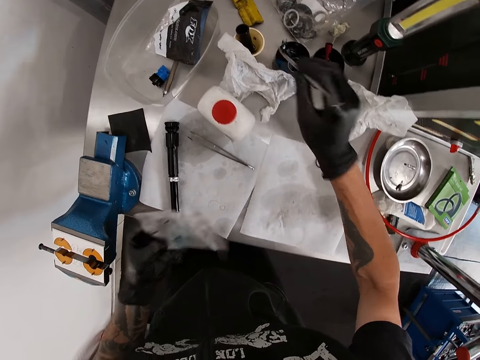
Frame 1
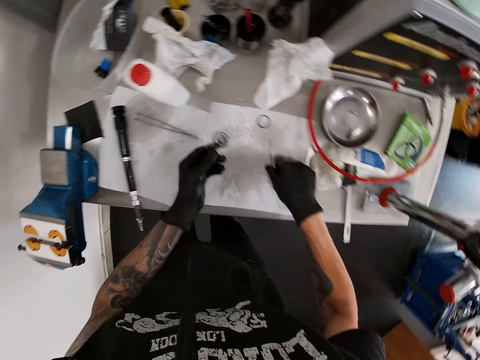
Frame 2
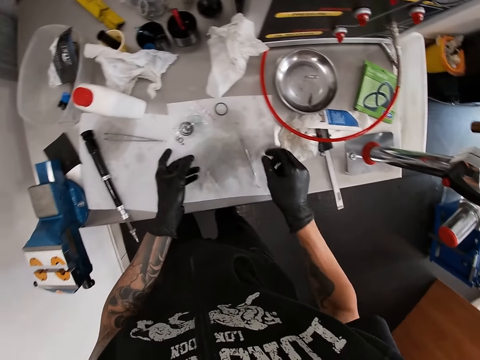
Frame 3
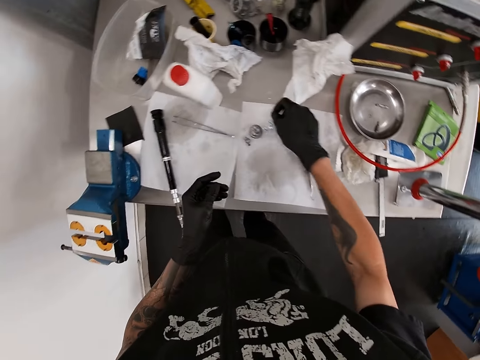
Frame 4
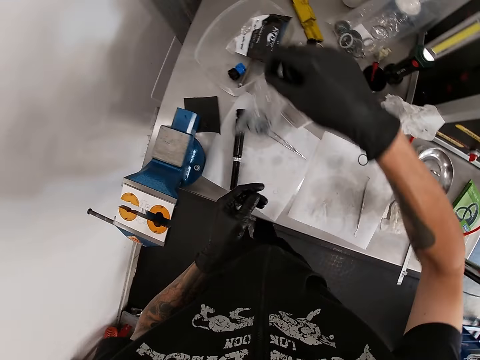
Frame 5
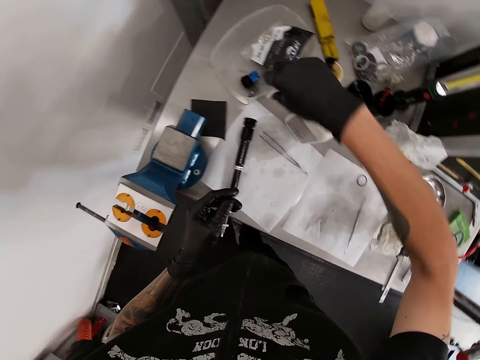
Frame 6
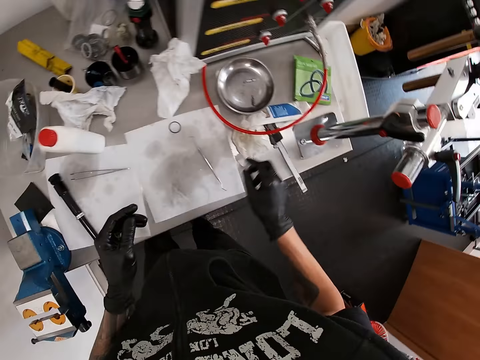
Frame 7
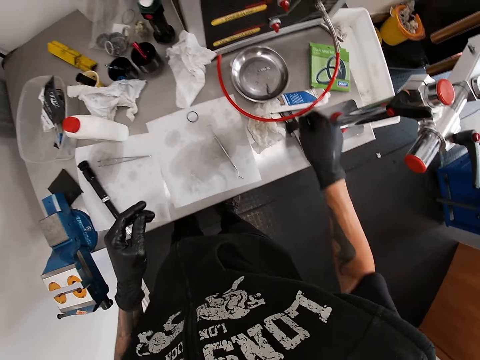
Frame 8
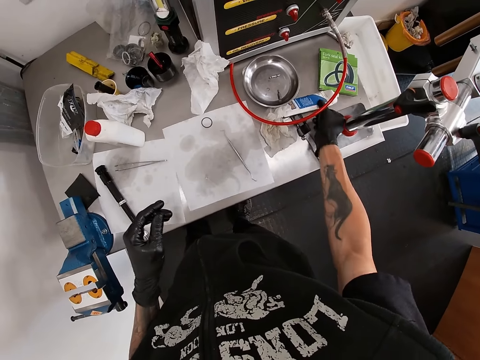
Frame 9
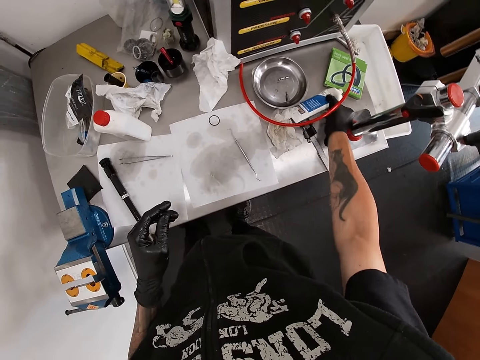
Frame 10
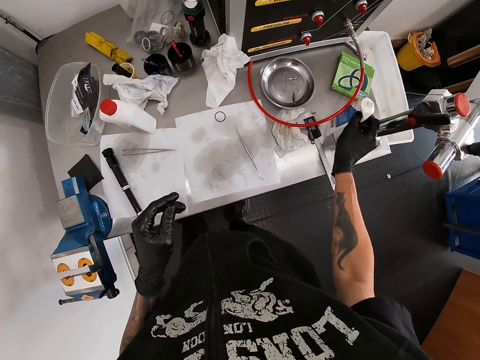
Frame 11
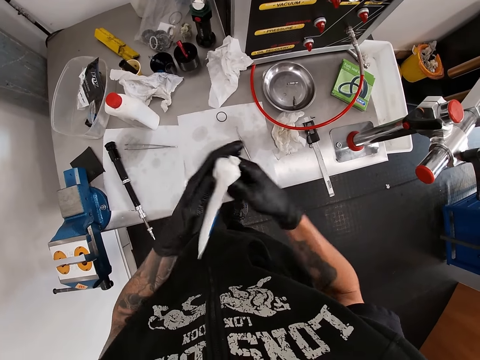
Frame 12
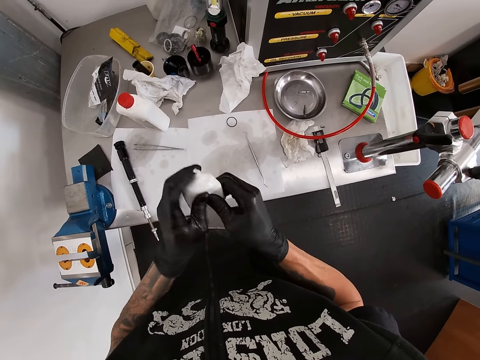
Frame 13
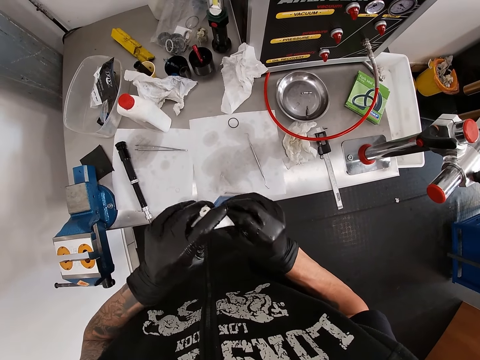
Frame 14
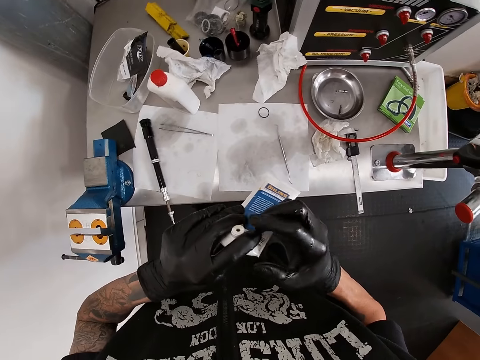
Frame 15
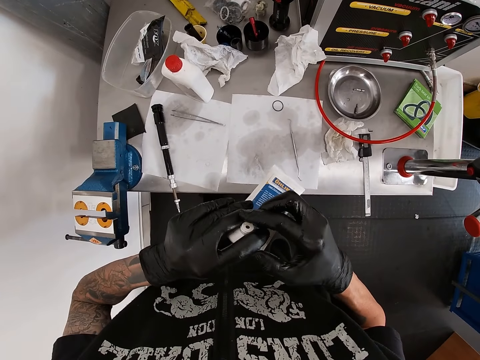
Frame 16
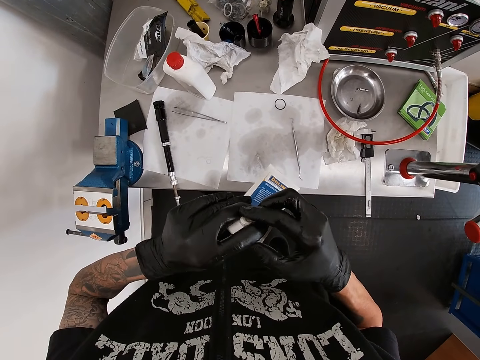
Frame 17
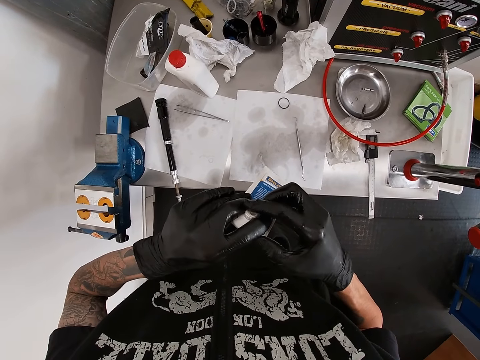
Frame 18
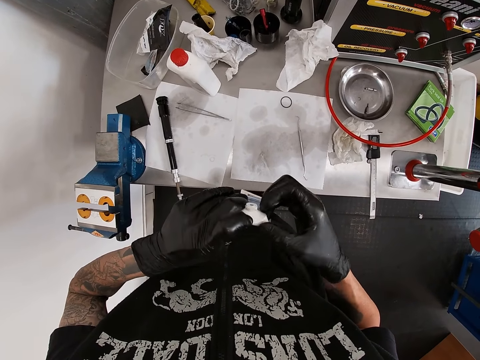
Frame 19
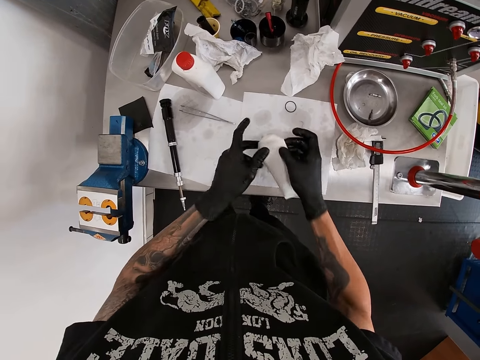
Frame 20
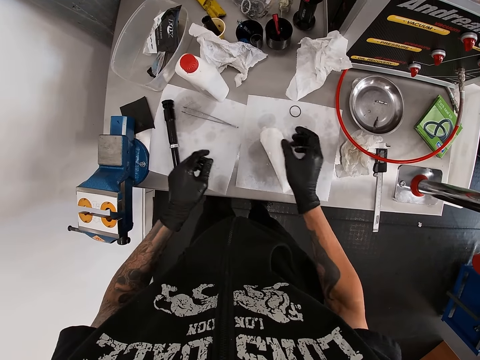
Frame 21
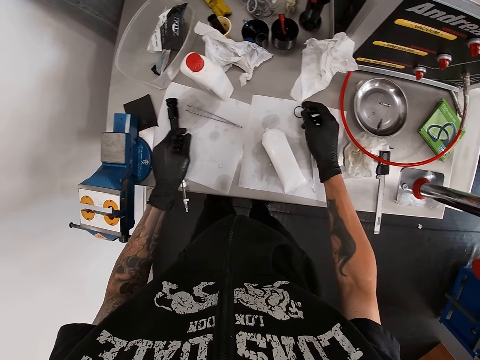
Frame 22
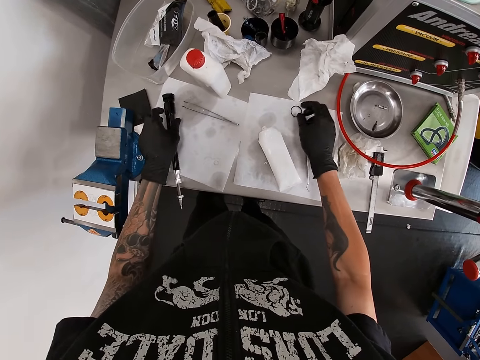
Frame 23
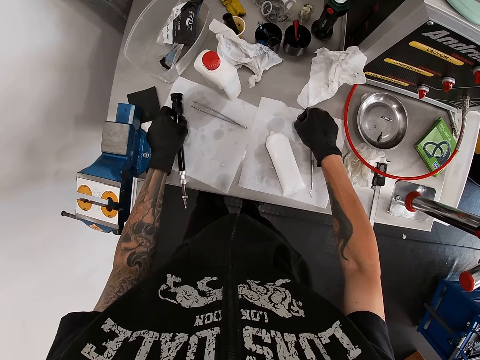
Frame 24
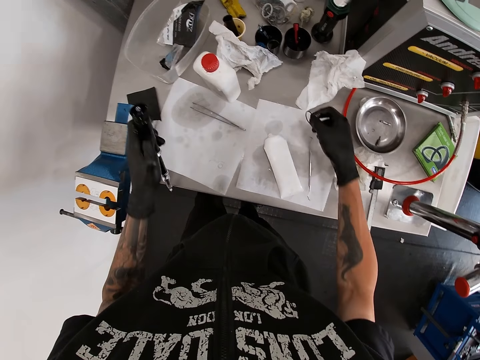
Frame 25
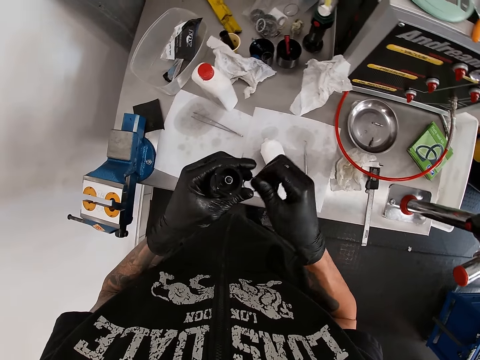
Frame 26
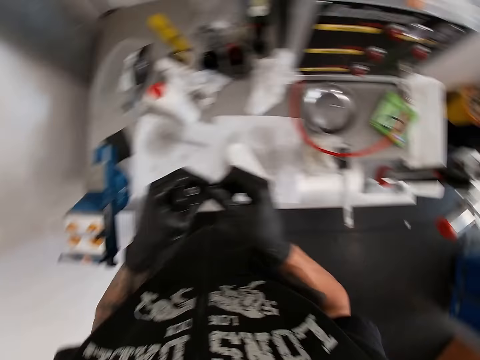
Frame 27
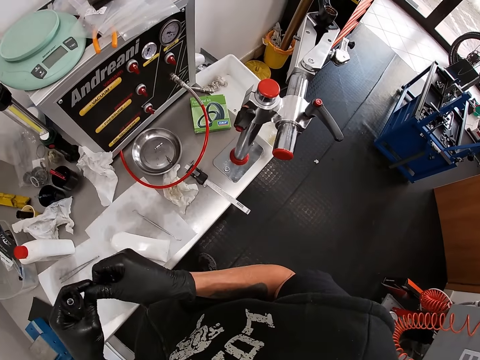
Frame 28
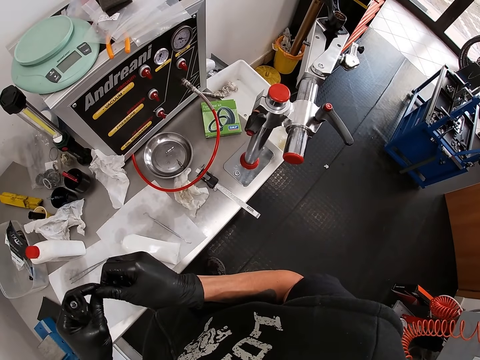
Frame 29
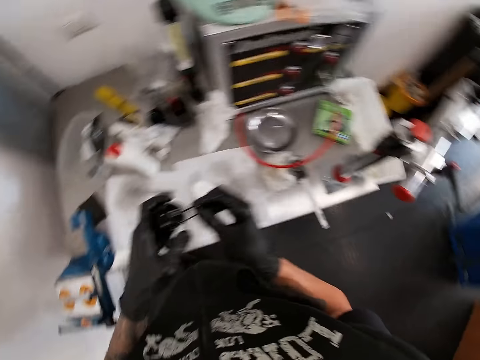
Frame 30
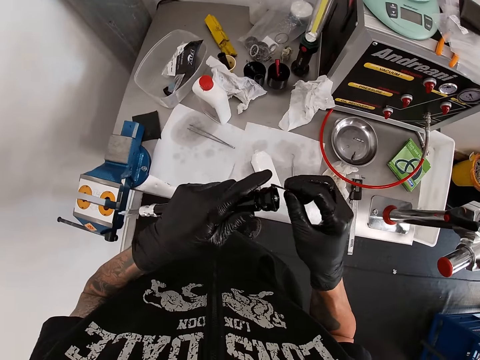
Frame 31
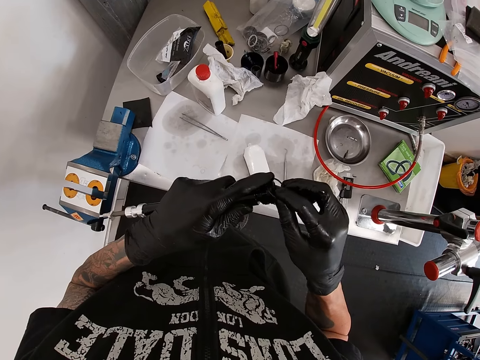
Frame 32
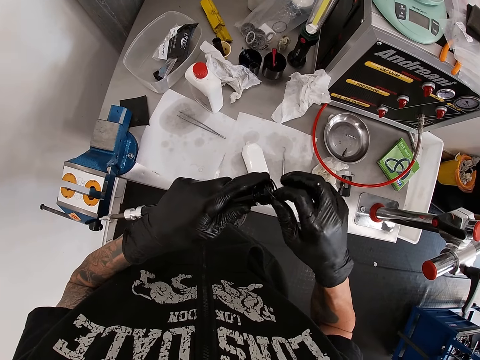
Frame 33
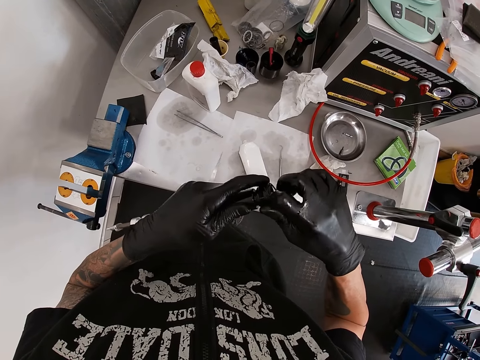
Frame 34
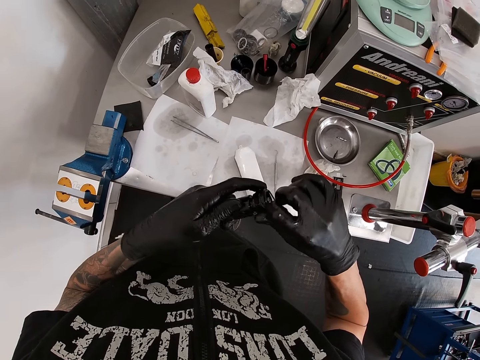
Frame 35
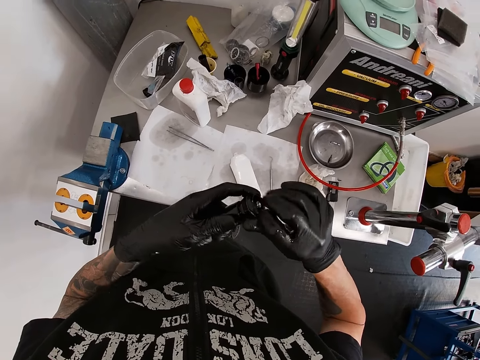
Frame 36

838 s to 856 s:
The camera wearer drops the hook on the paper on the table with his right gloved hand. He moves both hands. He drops the polymer bag on the paper on the table with his left gloved hand. He picks the polymer bag from the paper on the table with his right gloved hand. He moves both hands. He drops the polymer bag in a plastic container with his right gloved hand. He moves both hands. He picks a tube or bottle from the table with his right gloved hand. He presses the tube with his gloved hands. He smears his right gloved hand with the glue from the tube in his left gloved hand. He drops the tube on the paper on the table with his gloved hands. He moves both hands. He picks the ring on the paper on the table with his right gloved hand. He picks a shock bushing with his left gloved hand. He lifts the rubber band. He rubs the ring with his gloved hands. He moves both hands. He applies something on the rubber band. He lifts the rubber band. He inserts the ring in the shock bushing in his left gloved hand with his right gloved hand.

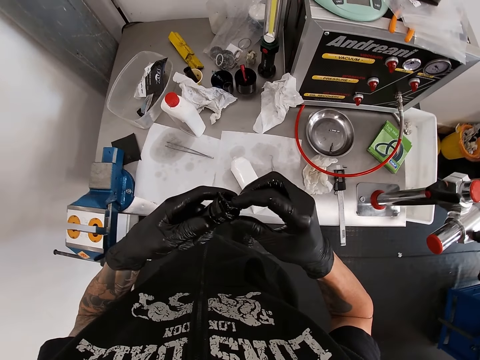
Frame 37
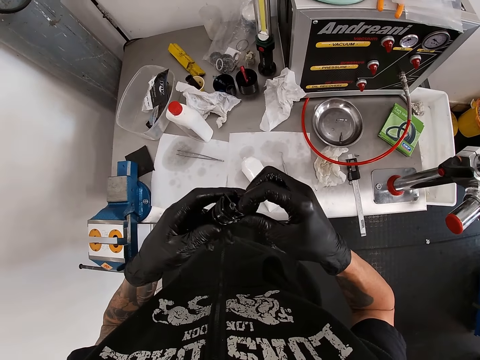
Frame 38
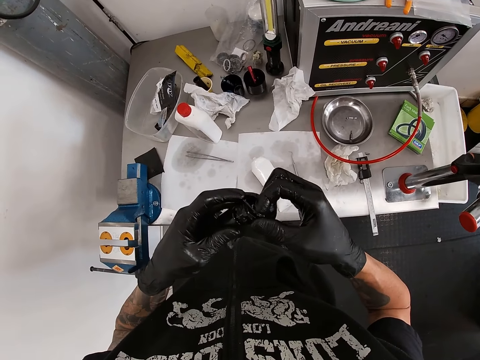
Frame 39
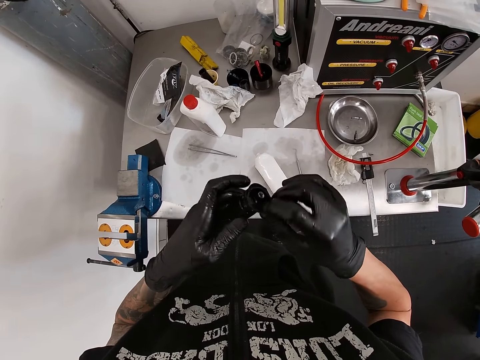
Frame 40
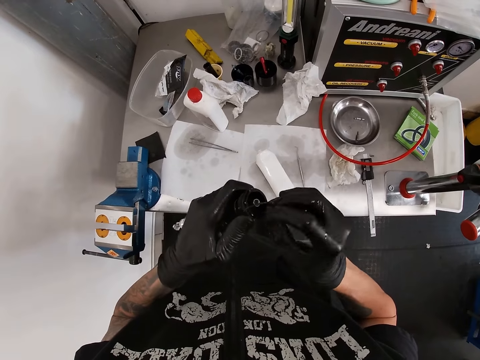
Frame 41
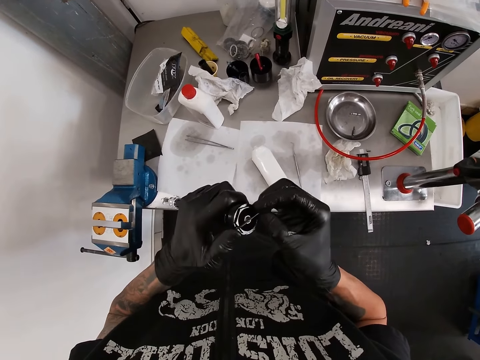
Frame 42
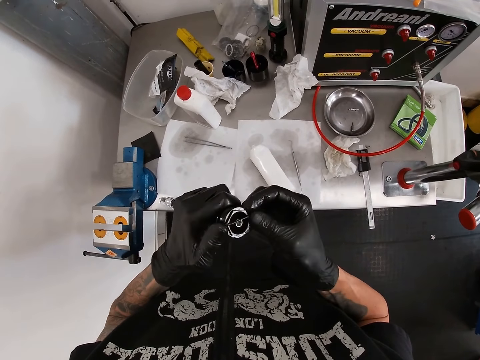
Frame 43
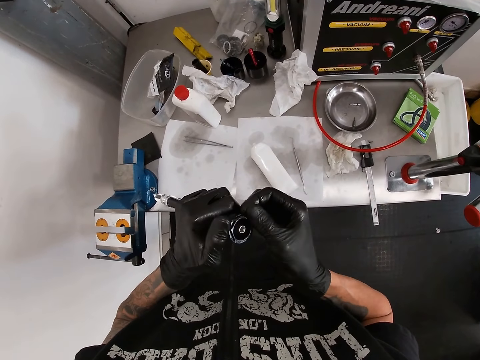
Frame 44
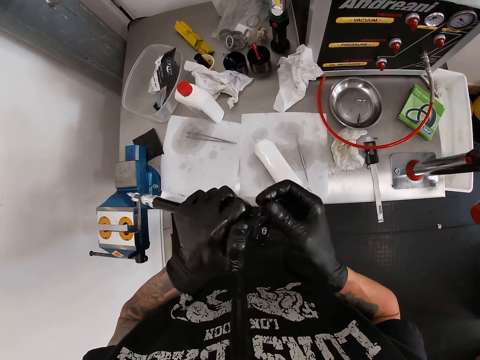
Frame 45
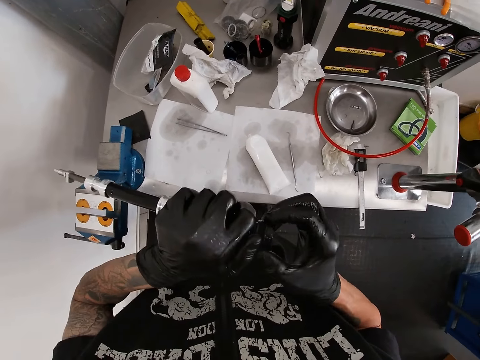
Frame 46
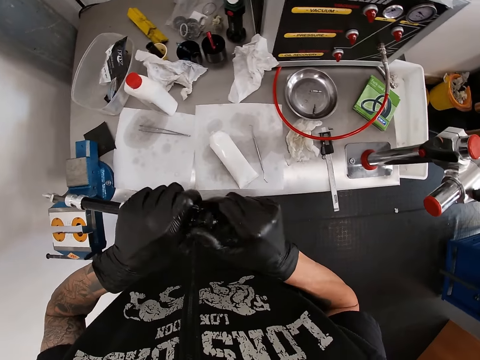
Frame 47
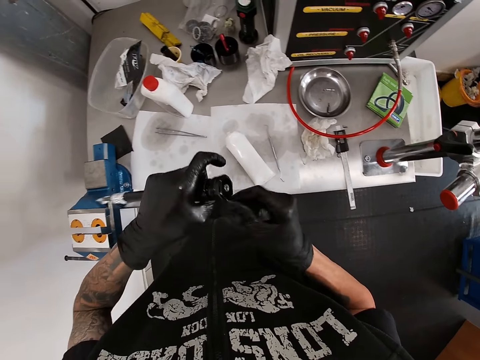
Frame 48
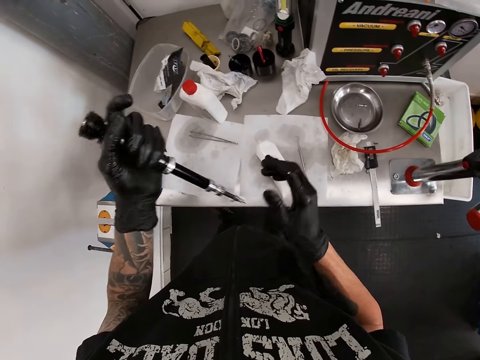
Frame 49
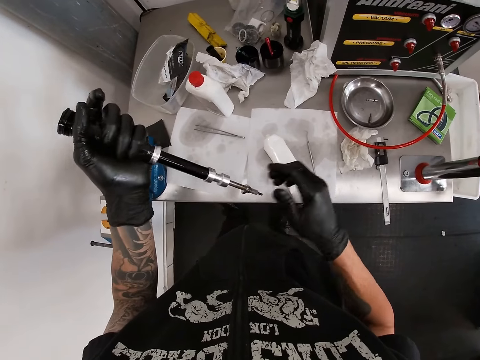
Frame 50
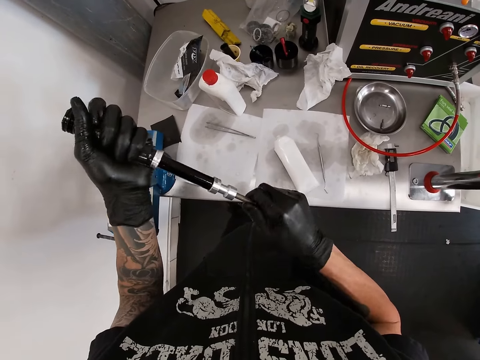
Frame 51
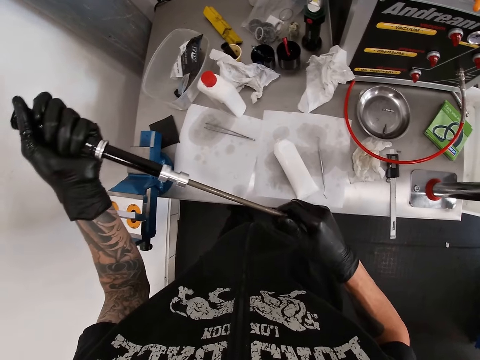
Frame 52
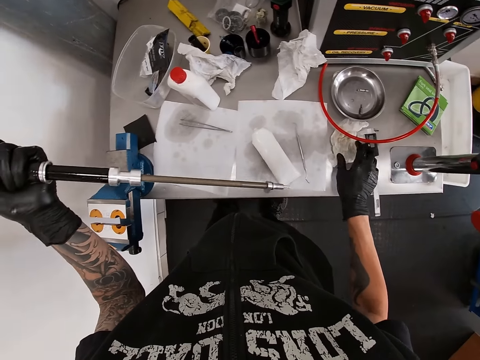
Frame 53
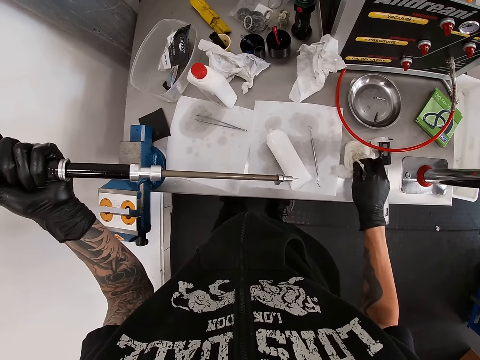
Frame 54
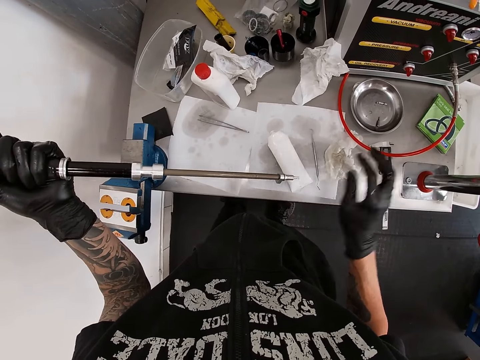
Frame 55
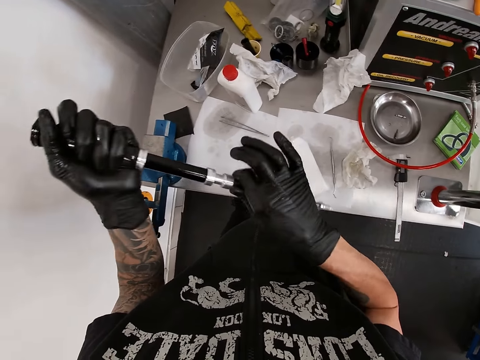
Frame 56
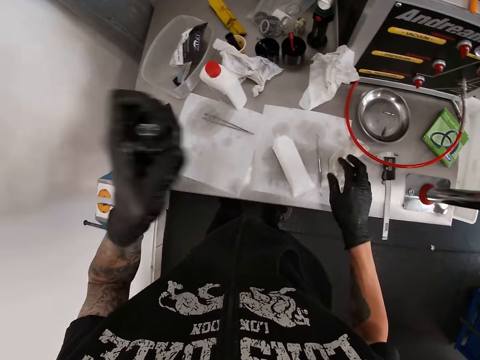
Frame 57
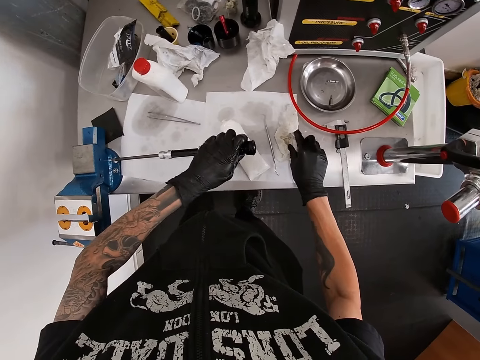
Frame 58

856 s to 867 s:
The camera wearer moves something. He moves the right hand. He extends the shock bushing with both gloved hands. He cleans his right gloved hand on a tissue paper on the table. He moves the right hand. He picks the tissue paper. He drops the tissue on the table. He slides his right gloved hand across the shock bushing. He pulls something. He moves both hands. He picks the tissue paper on the table with his right gloved hand.
